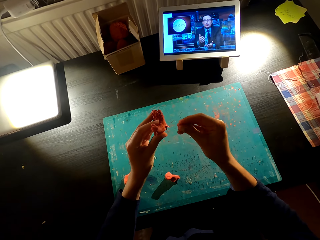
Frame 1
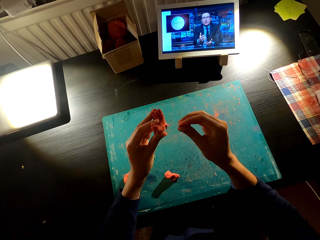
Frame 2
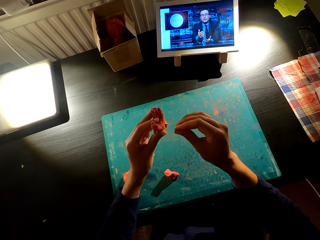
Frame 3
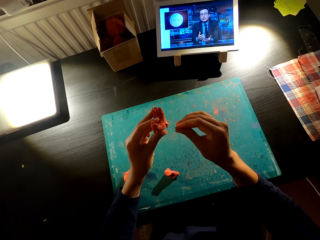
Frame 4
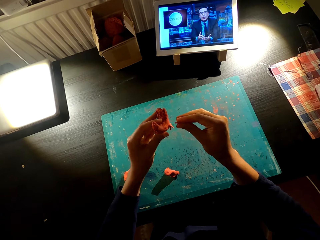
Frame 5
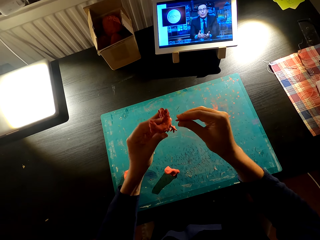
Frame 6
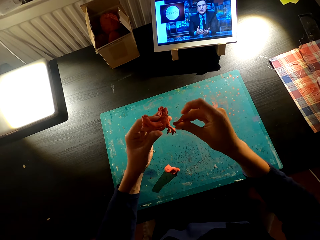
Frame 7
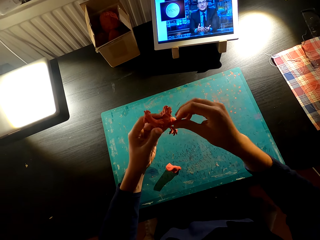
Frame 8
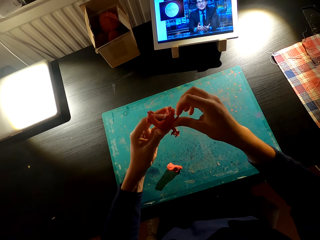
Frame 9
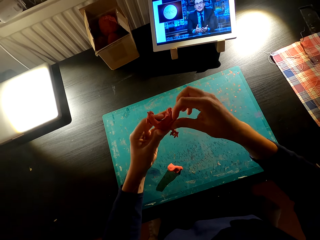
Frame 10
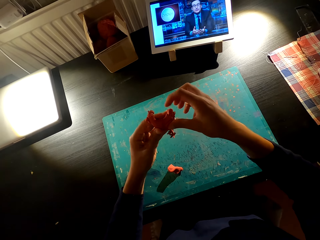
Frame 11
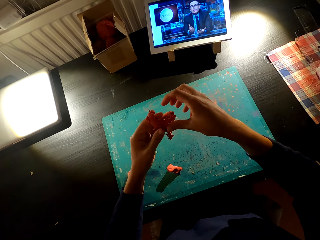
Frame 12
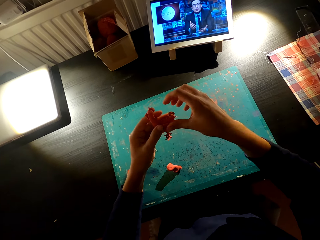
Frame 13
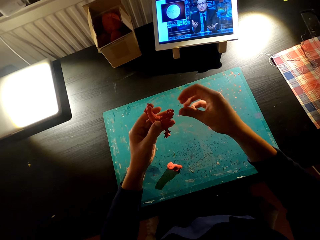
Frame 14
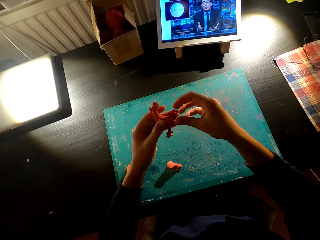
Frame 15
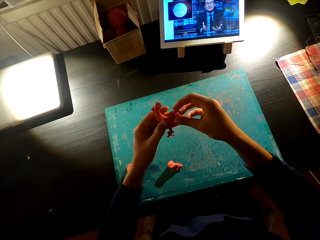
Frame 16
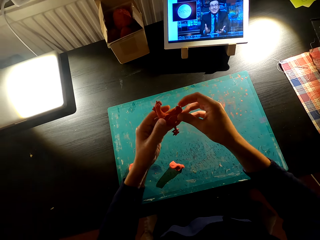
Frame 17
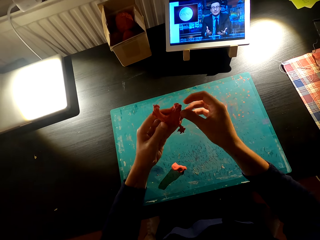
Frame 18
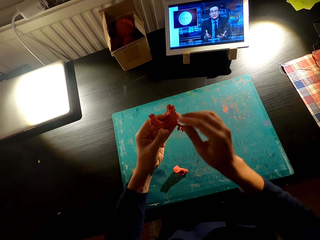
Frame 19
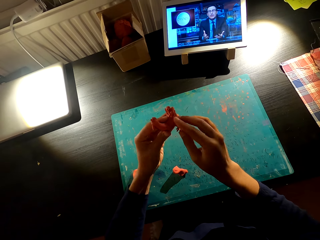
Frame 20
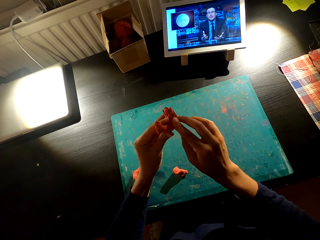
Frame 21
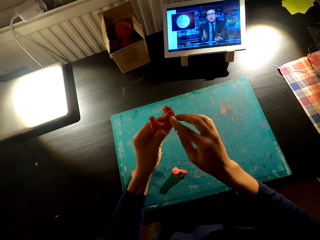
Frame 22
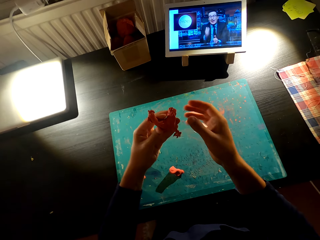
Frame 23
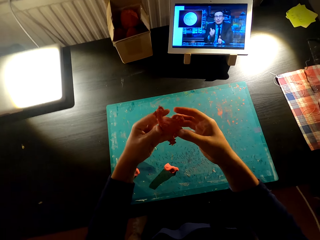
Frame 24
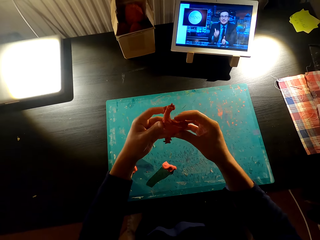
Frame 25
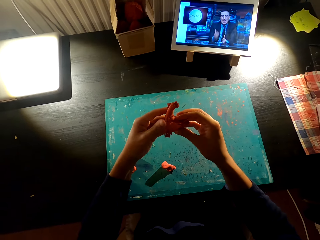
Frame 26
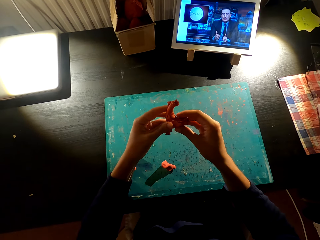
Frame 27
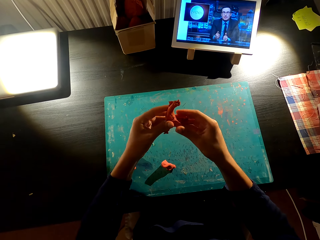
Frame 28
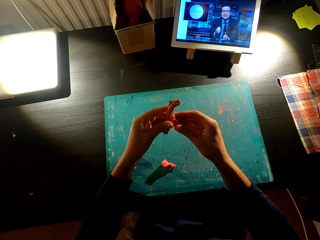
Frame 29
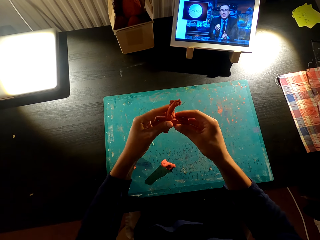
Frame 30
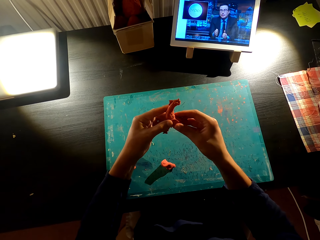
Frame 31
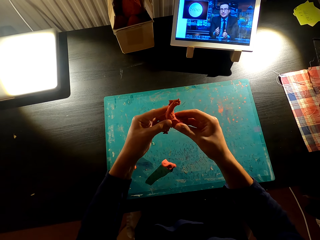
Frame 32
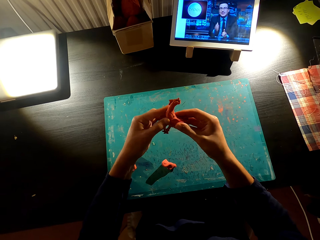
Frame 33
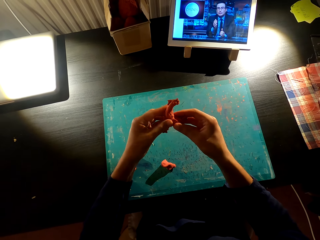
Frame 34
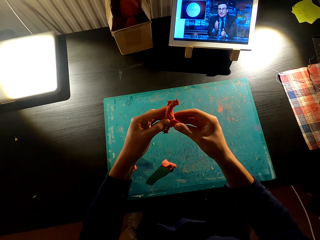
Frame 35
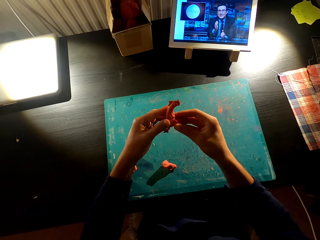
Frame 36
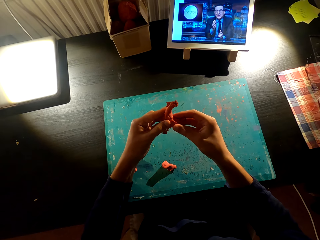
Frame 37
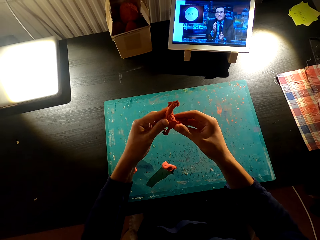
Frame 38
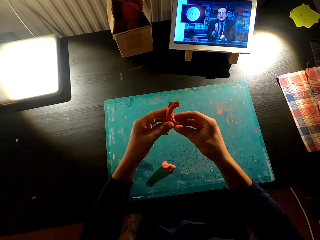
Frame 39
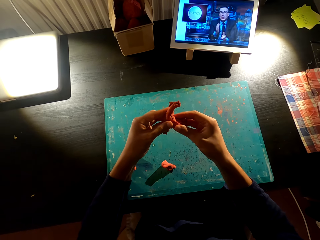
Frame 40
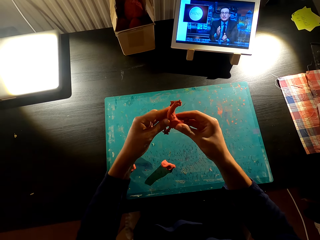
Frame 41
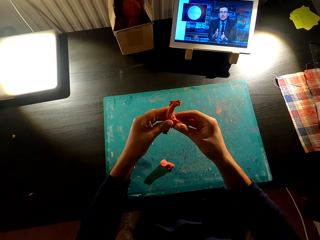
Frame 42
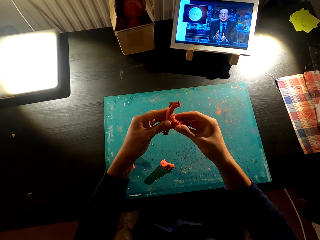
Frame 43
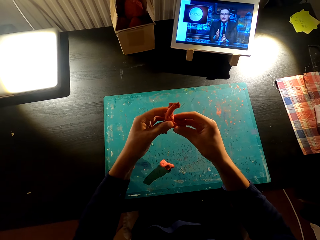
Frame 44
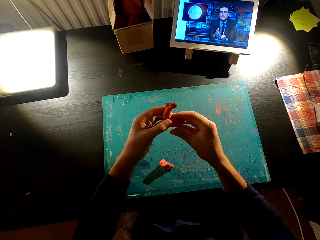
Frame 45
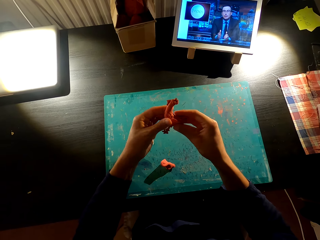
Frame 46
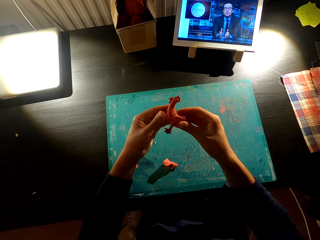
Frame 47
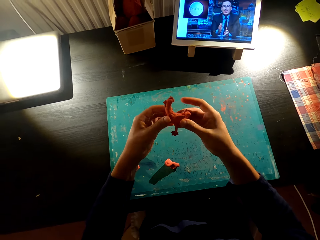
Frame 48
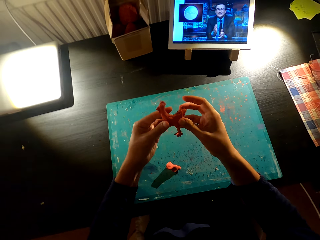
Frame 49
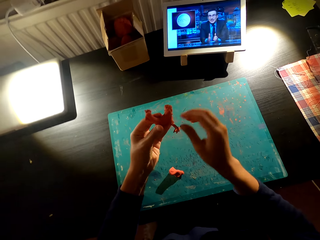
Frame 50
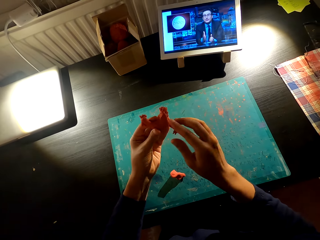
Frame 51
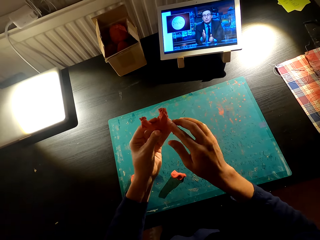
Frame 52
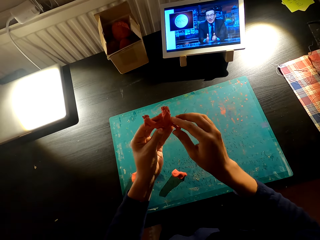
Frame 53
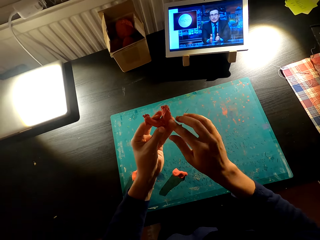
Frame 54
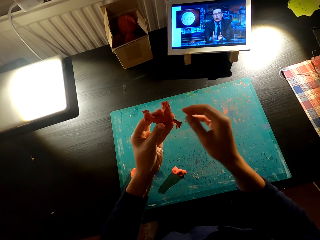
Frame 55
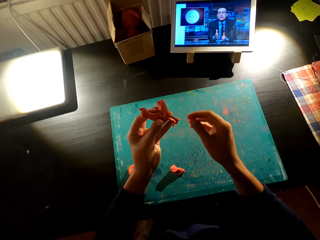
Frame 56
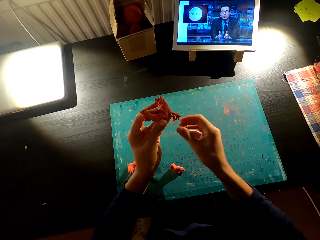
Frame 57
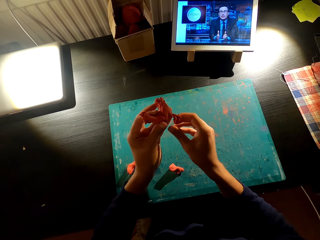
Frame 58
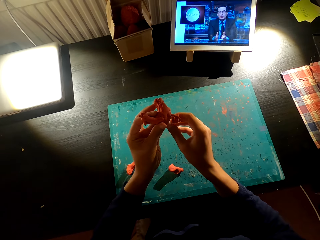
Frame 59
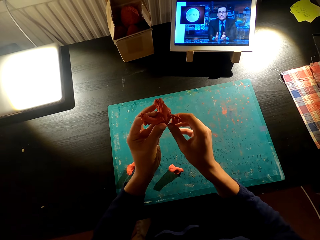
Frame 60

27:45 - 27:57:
The camera wearer removes something from something. They fix something on something. They align something with both hands.

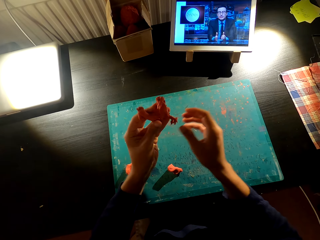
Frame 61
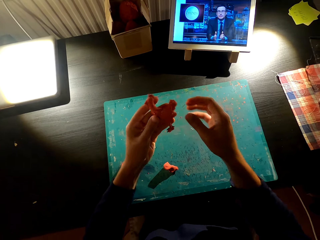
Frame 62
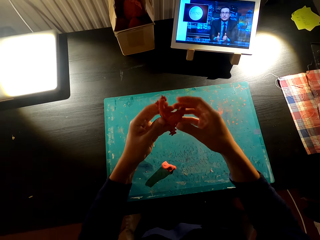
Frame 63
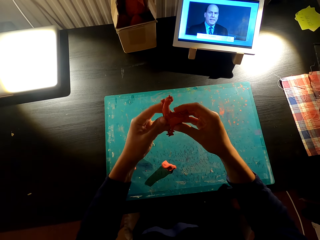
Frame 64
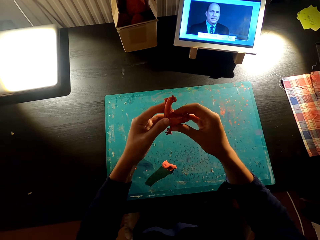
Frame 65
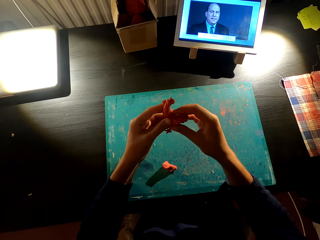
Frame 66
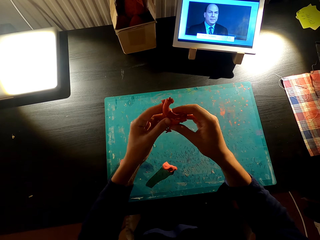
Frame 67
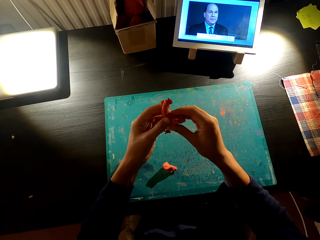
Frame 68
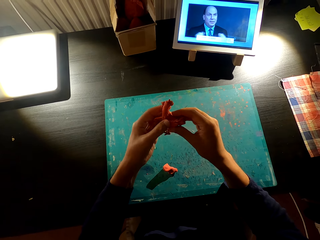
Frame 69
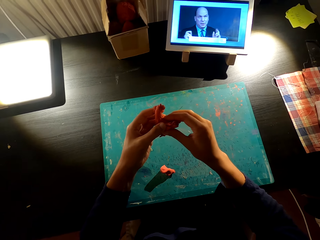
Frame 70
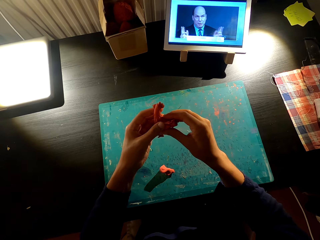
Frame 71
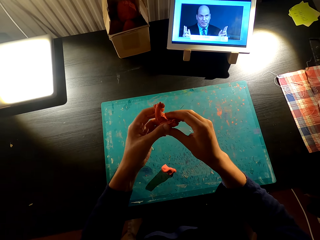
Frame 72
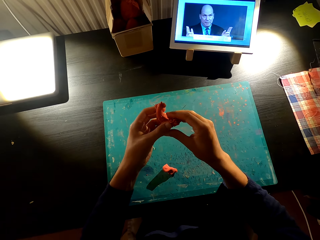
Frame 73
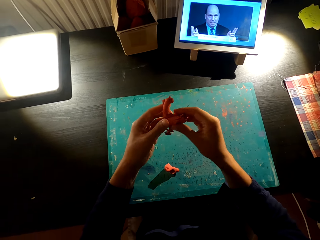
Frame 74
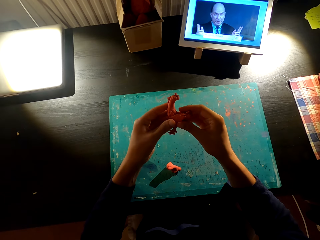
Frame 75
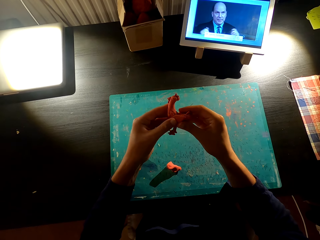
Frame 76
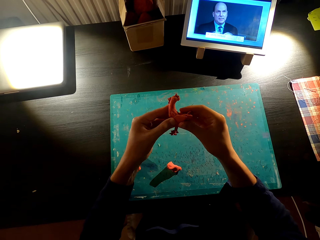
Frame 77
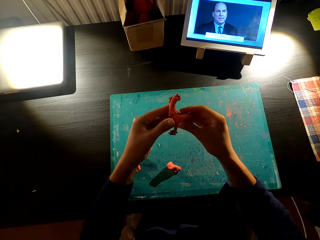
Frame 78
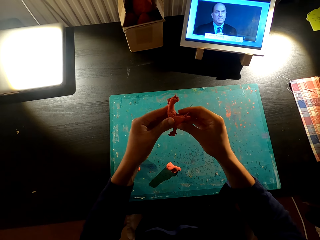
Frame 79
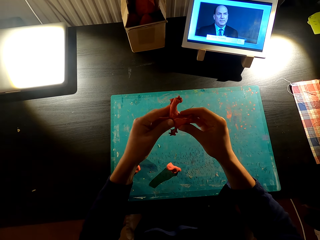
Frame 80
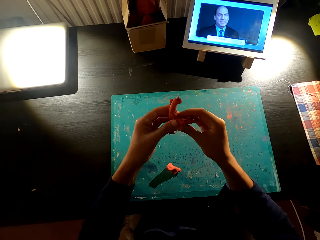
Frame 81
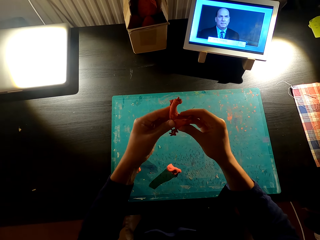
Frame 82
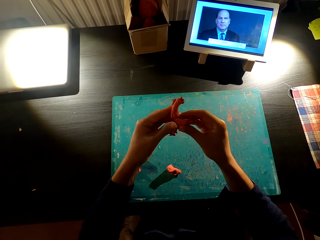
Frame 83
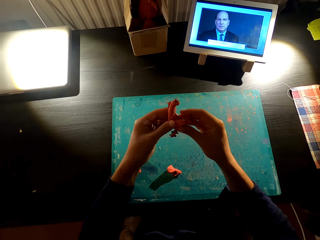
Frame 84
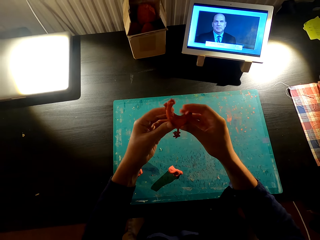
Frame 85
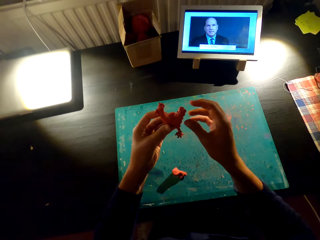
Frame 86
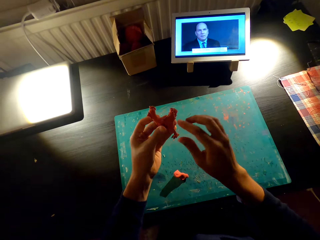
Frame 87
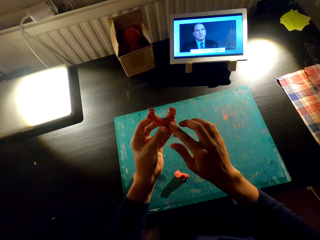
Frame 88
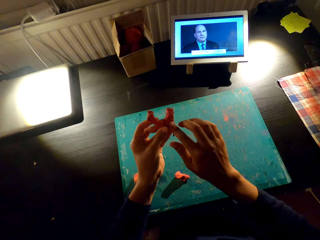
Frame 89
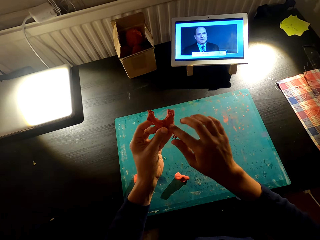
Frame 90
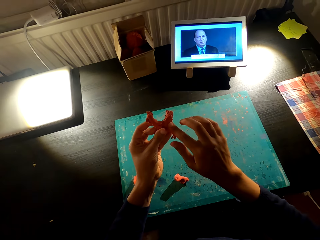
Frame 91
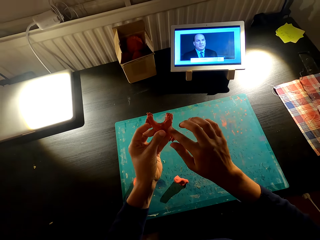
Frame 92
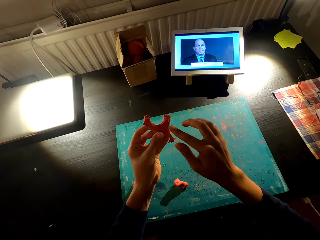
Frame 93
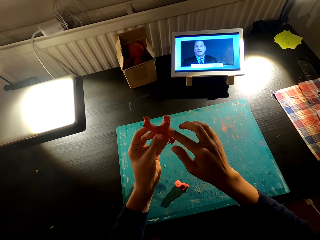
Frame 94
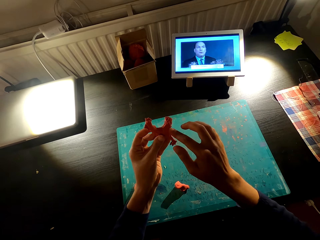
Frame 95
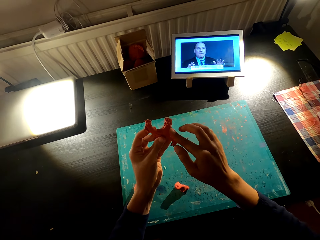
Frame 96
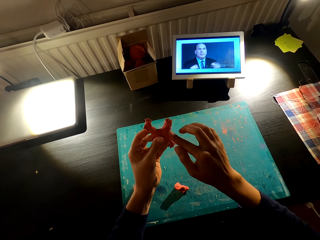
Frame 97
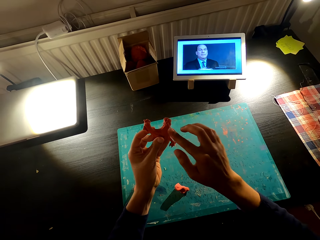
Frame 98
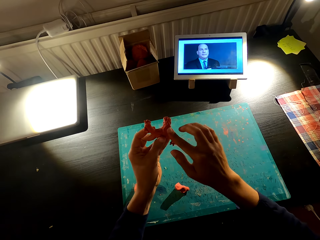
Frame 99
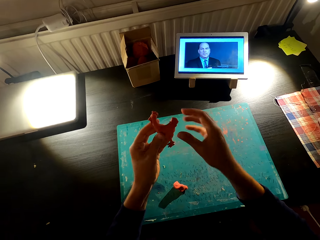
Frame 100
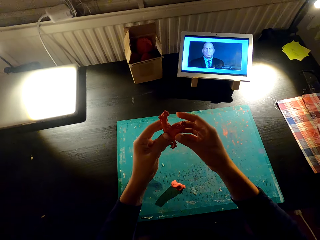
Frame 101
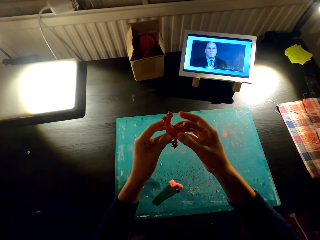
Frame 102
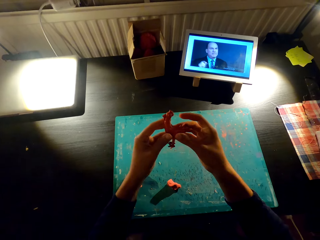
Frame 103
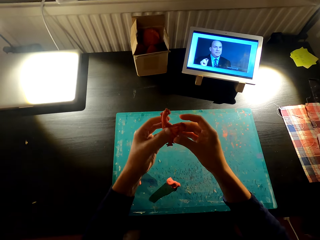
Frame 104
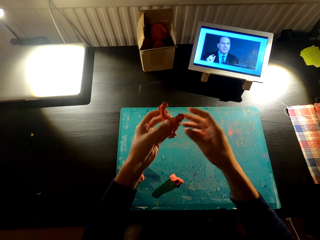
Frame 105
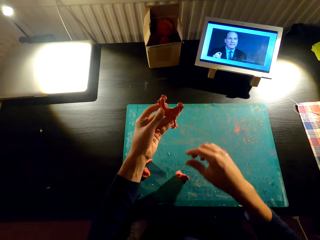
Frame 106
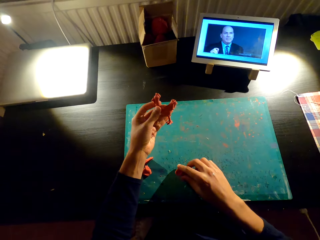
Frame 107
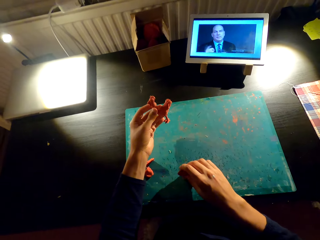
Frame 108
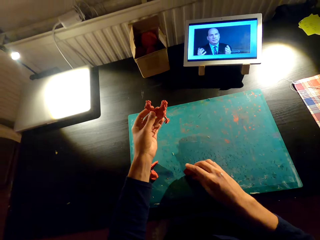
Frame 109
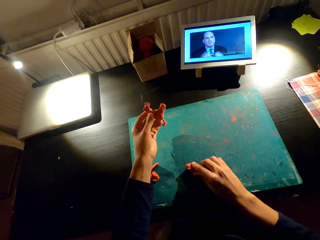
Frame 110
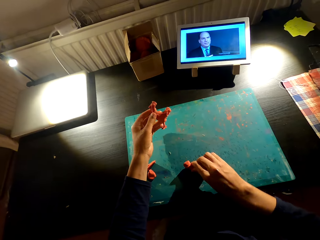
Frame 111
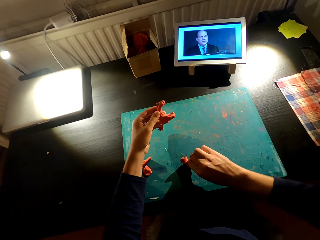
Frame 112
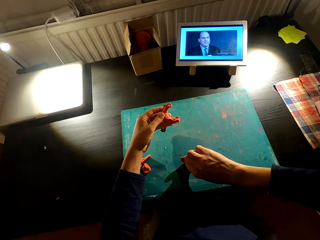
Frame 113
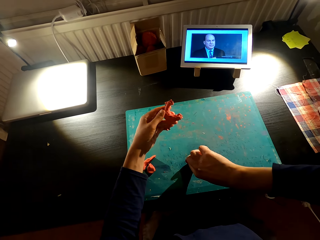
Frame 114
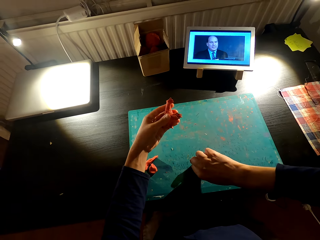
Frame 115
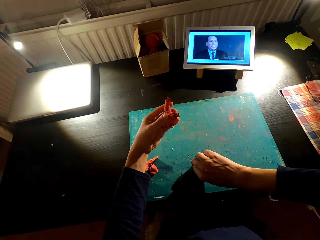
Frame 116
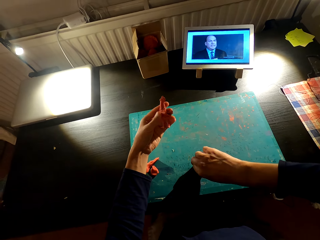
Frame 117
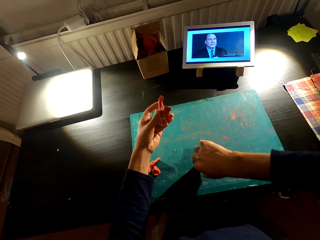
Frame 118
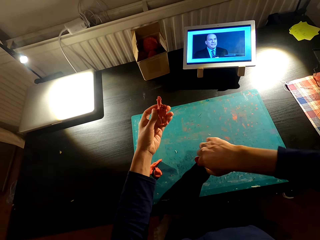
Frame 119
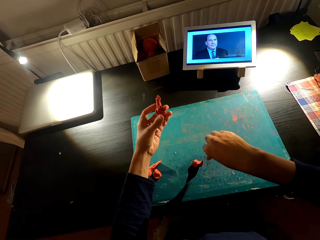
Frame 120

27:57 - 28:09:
The camera wearer cuts plasticine from the one on the table.
